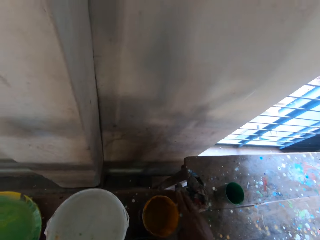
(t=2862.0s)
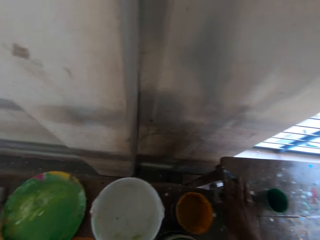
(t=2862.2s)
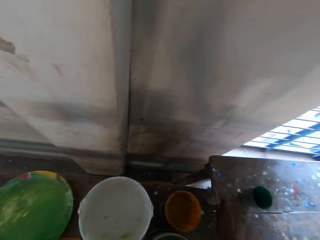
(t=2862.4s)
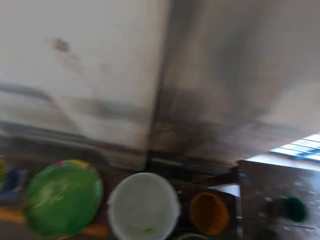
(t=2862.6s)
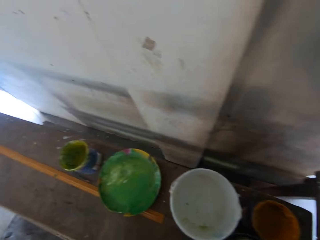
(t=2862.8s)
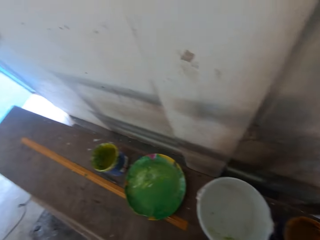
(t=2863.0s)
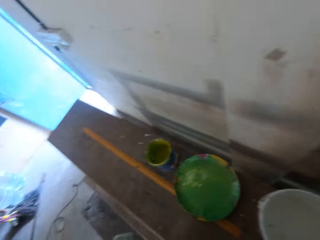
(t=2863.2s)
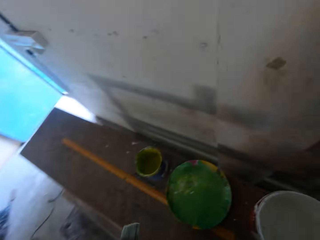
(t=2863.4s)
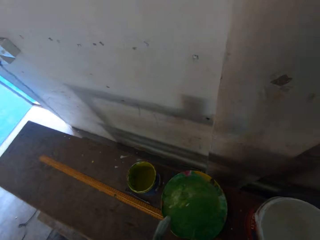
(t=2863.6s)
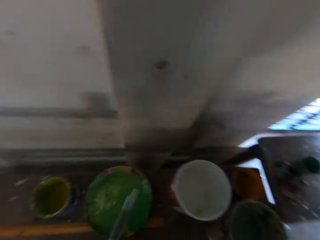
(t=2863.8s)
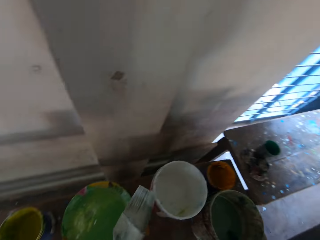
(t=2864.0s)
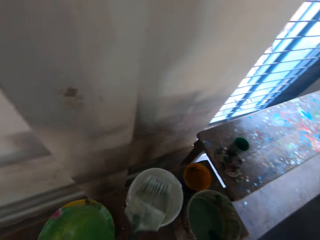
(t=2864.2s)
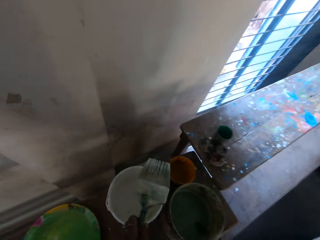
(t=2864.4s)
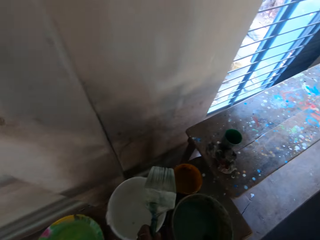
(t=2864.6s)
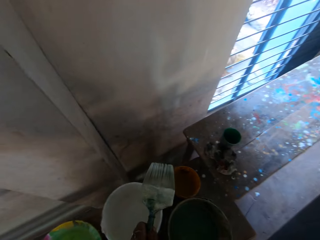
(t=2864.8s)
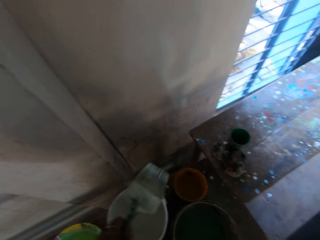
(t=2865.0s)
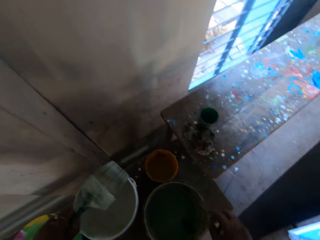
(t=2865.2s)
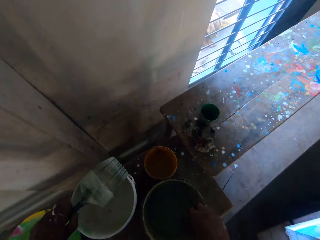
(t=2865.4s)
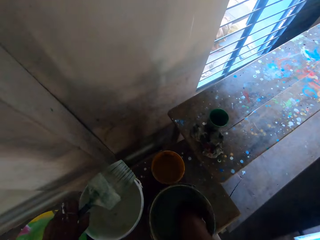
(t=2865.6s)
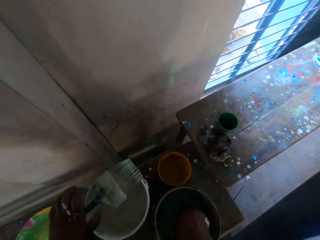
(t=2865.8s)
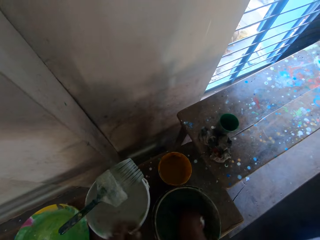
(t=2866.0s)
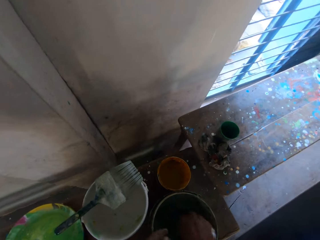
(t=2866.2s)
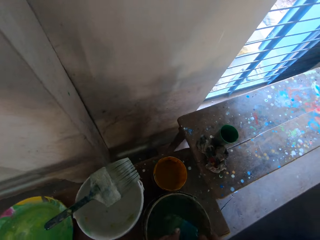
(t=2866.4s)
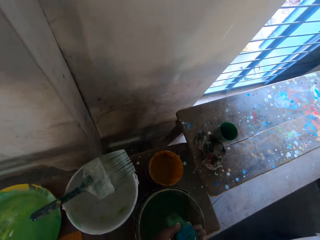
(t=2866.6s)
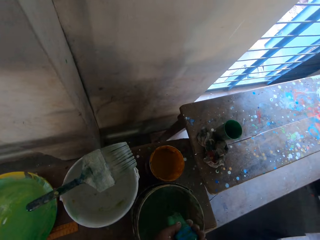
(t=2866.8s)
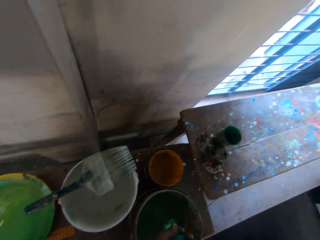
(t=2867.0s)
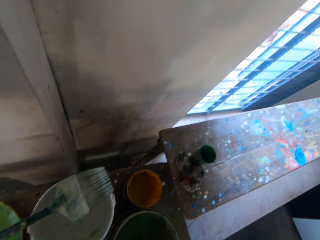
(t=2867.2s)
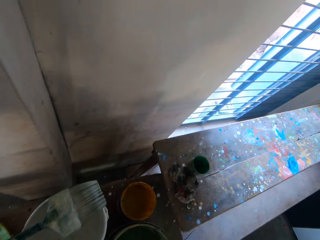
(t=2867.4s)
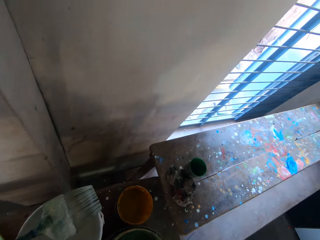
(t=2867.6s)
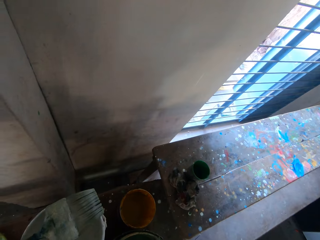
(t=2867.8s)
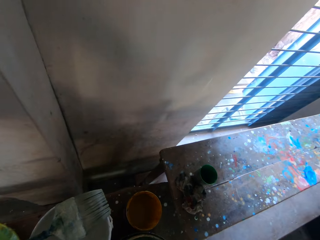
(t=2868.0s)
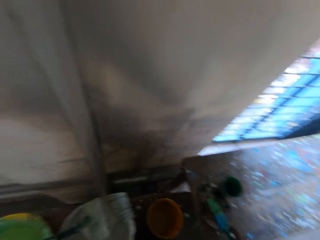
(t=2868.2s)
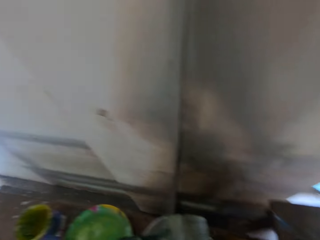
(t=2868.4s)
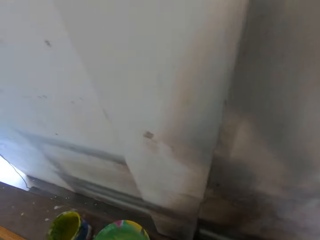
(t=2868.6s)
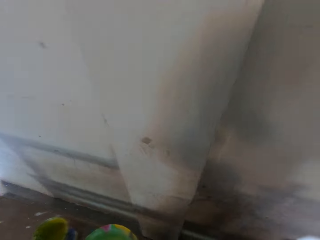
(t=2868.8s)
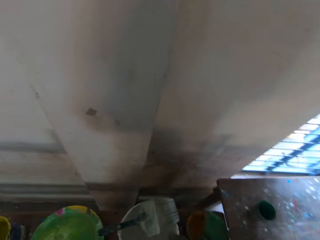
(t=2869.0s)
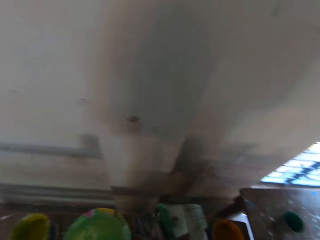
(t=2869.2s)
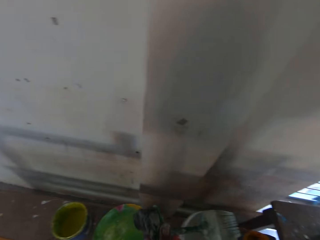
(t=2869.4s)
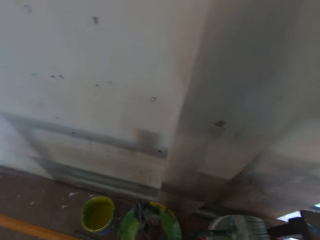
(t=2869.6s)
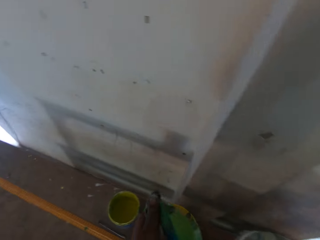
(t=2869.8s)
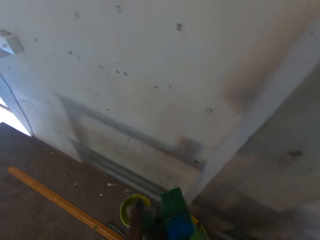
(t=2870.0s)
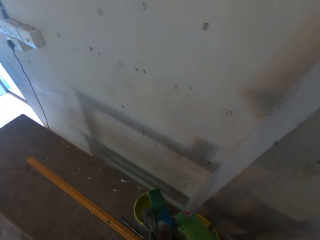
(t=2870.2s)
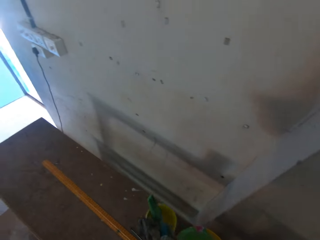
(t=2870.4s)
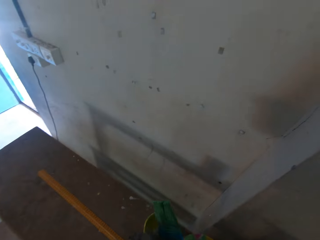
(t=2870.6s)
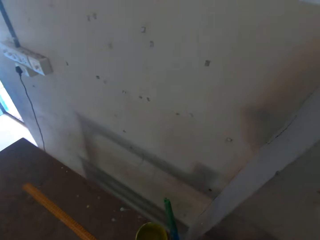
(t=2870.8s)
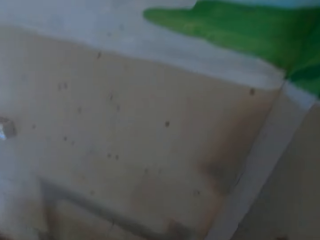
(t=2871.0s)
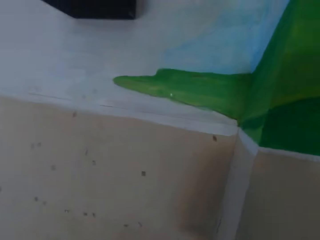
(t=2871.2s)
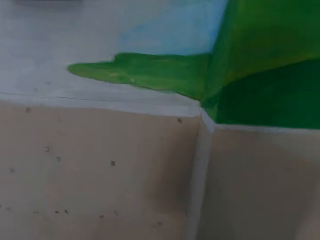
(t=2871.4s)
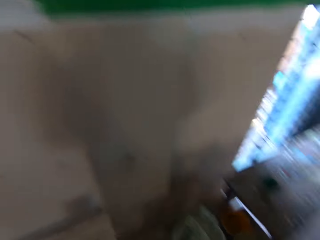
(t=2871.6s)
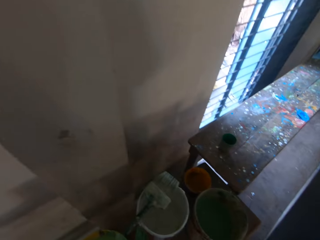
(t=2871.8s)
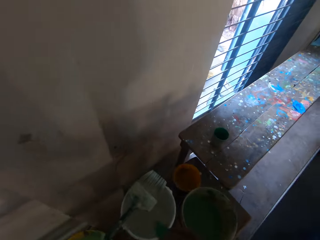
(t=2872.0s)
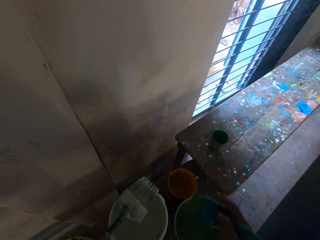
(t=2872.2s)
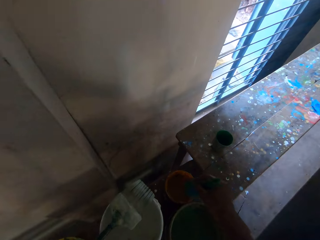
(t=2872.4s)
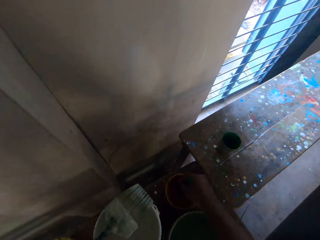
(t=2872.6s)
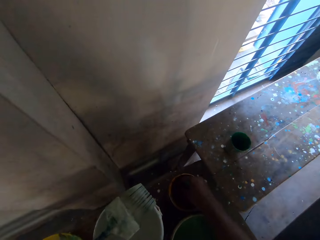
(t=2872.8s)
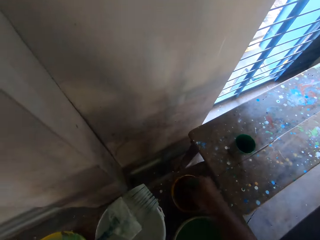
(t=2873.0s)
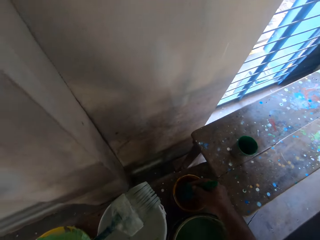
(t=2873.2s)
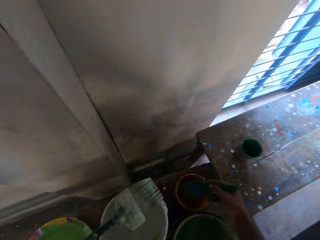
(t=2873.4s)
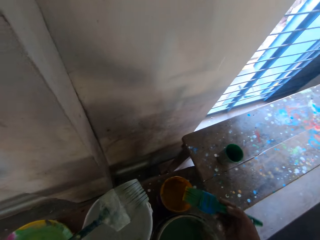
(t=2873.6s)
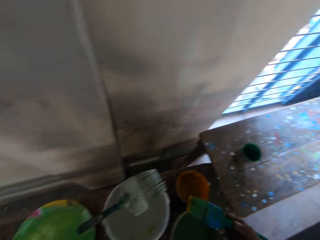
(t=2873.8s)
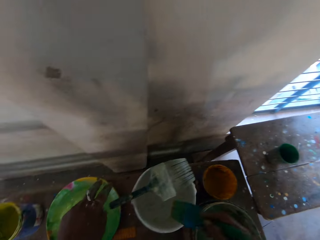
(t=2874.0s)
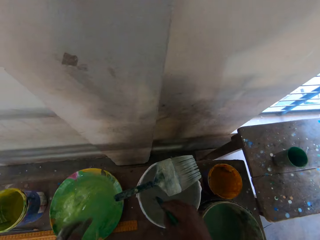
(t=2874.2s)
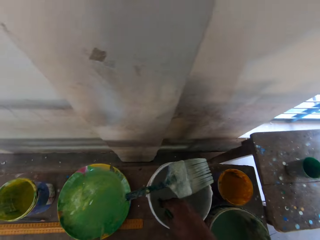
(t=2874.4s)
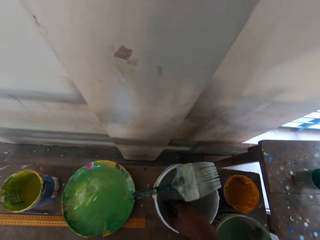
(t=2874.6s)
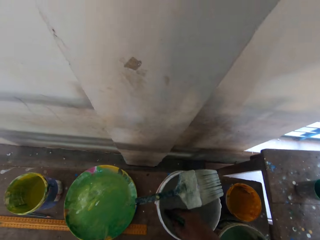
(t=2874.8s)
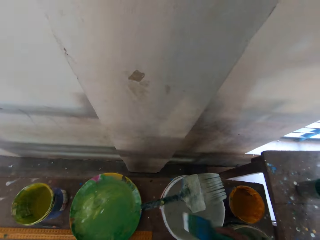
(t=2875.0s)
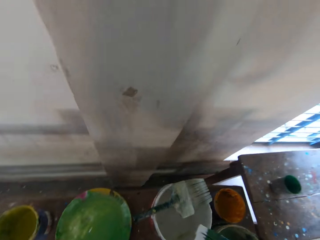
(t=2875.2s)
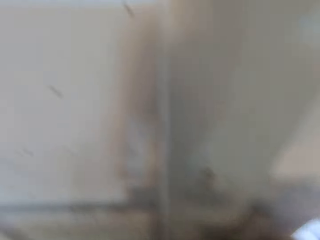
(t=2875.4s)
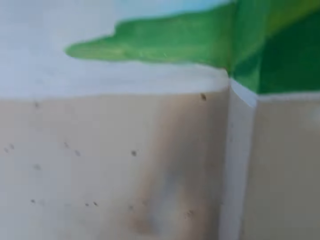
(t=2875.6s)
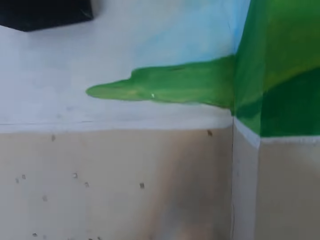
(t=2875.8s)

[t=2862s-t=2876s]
The camera wearer places the brush on the white paint bucket with his left hand. He holds the brush in the bucket of water with his right hand. He stirs the paint. He washes the brush in the bucket of water with his right hand. He holds the brush with both hands and squeezes the brush in both hands. He holds the brush with his right hand. He holds a piece of cloth with his left hand. He cleans the brush with the piece of cloth in his left hand. He picks up the paint brush. He puts the brush in the paint container on the workbench with his right hand. He applies some paint from the paint container on the brush in his right hand. He applies some paint from the white paint bucket on the brush in his right hand.

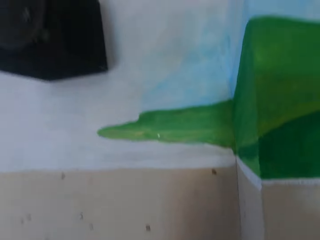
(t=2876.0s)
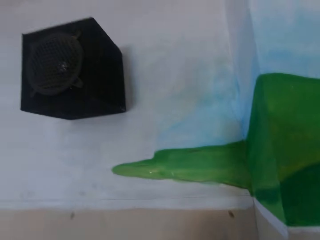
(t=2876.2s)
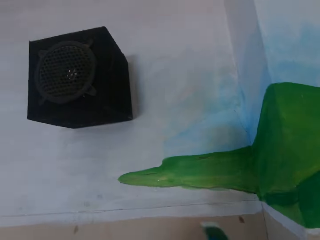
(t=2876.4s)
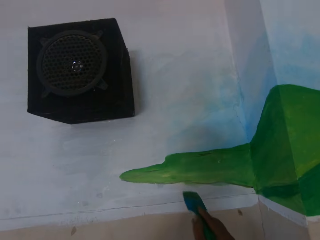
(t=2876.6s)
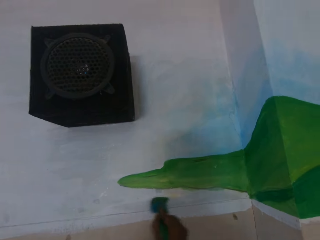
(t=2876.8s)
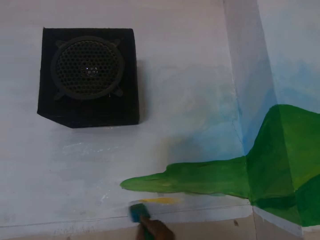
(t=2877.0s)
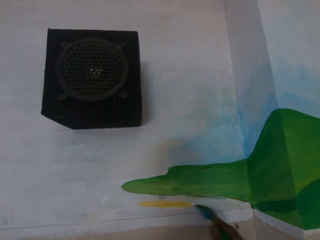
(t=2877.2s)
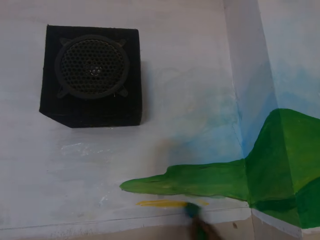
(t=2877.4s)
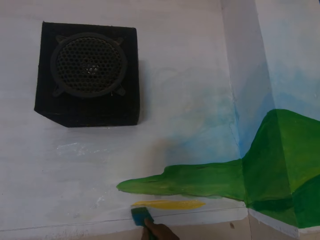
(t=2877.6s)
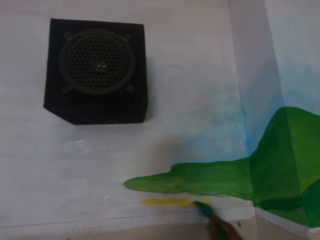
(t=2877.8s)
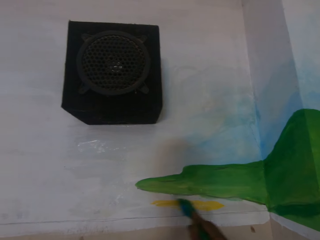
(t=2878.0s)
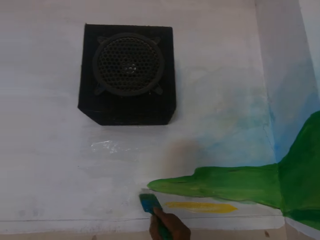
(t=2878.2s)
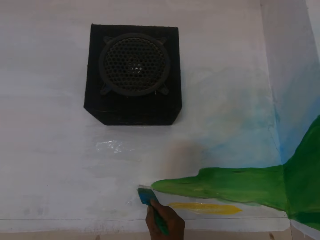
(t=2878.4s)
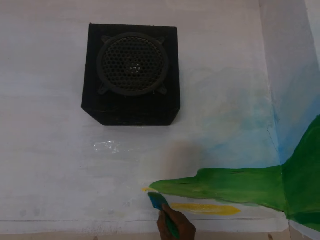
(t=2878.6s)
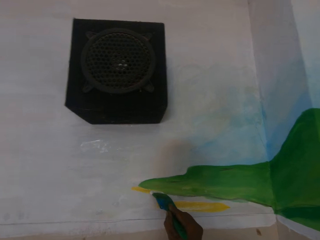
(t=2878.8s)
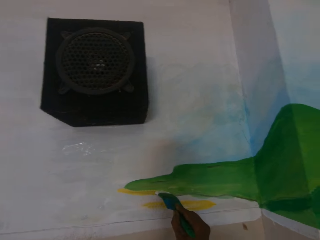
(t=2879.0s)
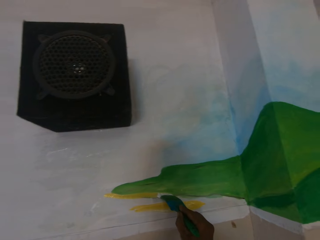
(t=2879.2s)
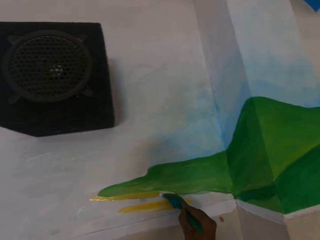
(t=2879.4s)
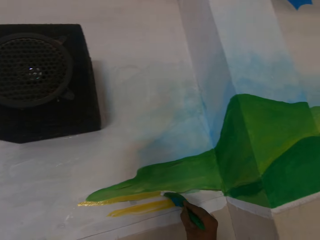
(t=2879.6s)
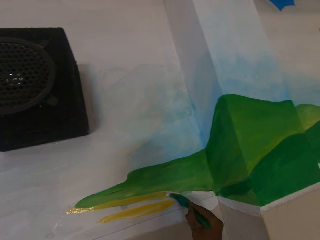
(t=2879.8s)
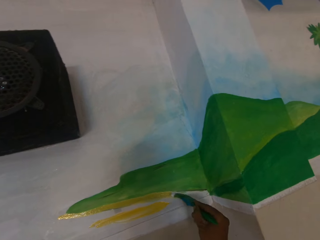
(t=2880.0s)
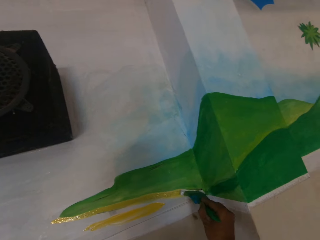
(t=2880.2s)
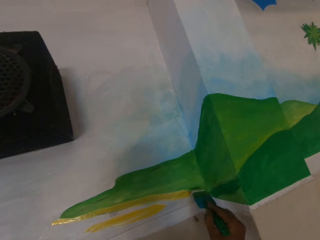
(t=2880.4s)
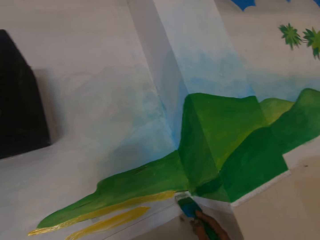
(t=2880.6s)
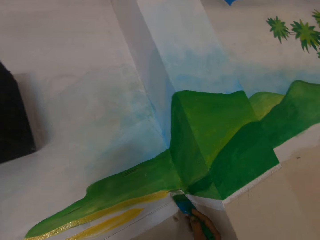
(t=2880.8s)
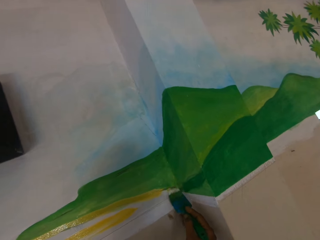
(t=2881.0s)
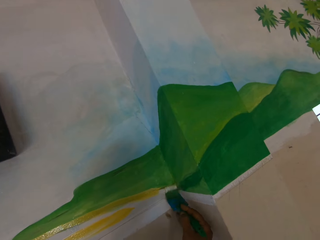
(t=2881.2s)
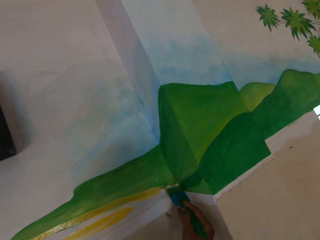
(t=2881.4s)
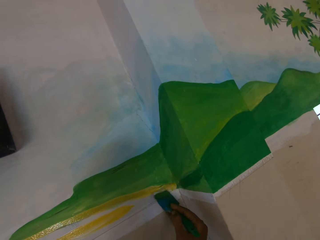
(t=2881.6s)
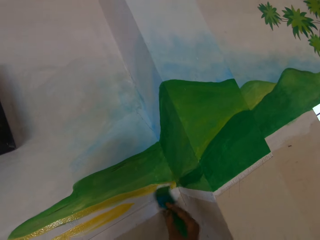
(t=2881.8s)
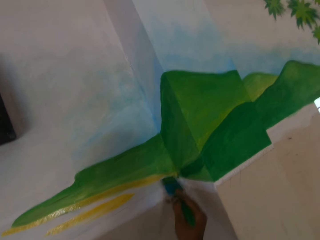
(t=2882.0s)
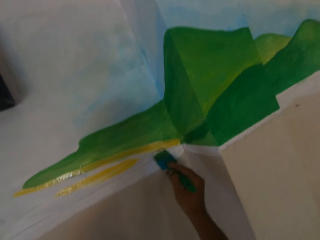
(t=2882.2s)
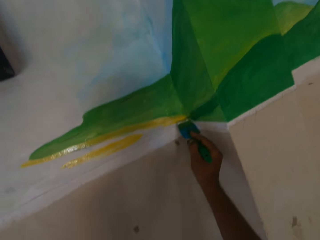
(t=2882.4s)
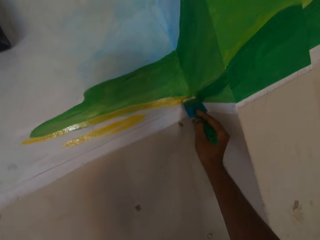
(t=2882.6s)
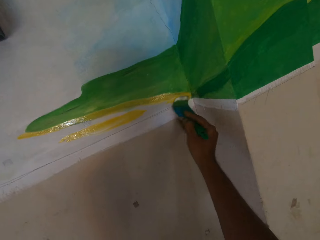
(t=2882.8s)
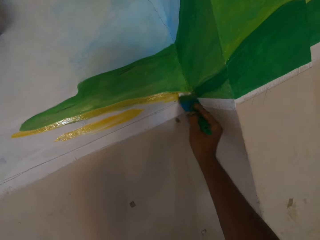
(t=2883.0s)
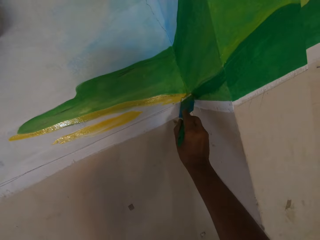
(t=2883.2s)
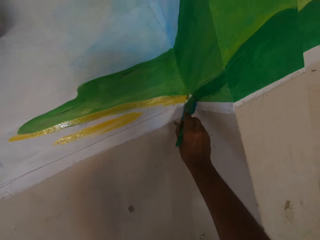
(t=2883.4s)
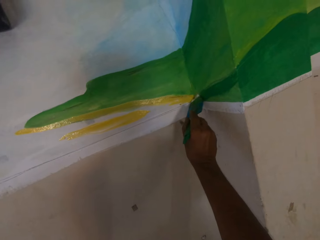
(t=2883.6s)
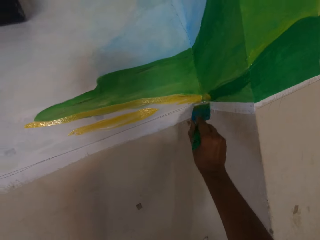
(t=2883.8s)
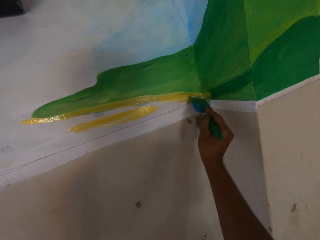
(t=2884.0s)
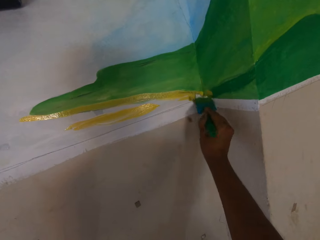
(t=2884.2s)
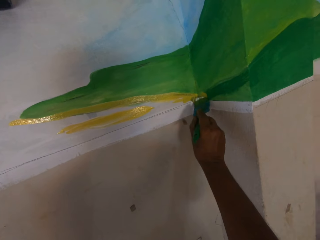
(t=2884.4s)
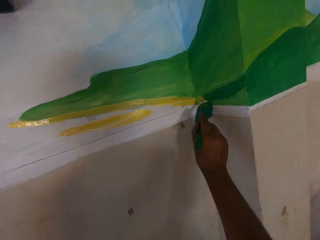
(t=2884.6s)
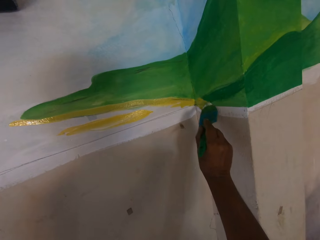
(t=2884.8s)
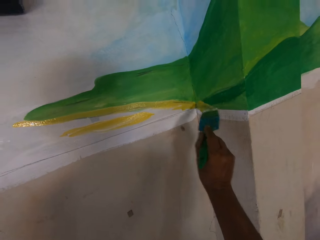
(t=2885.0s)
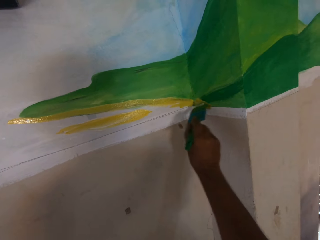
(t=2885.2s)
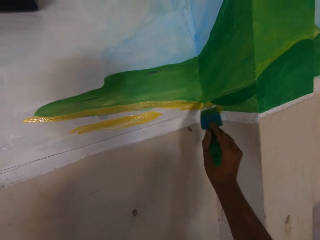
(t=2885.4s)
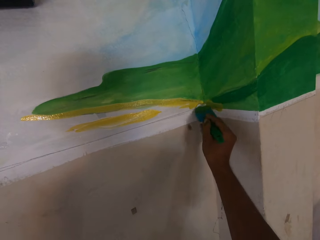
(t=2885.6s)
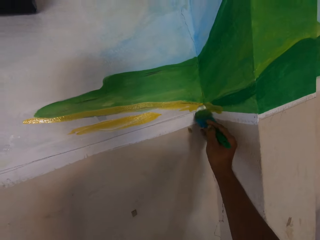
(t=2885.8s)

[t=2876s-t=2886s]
The camera wearer paints an image on the wall with the brush in his right hand.
